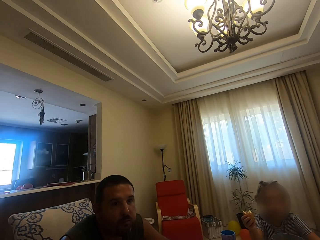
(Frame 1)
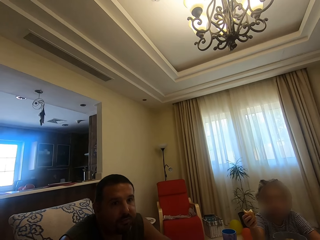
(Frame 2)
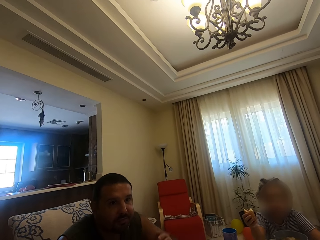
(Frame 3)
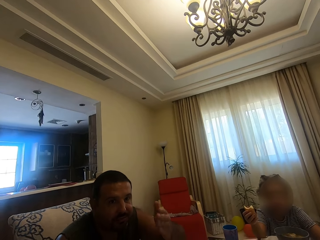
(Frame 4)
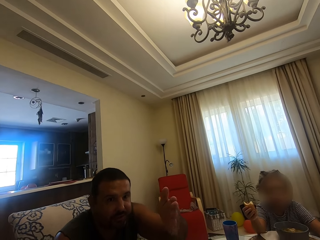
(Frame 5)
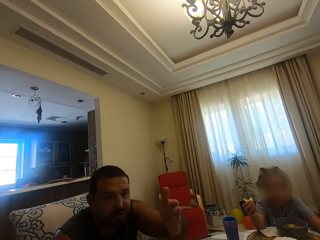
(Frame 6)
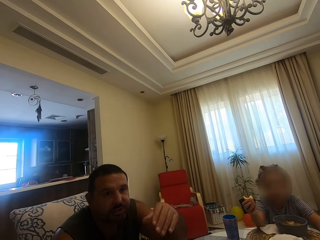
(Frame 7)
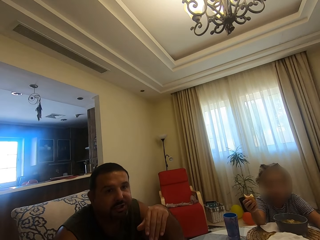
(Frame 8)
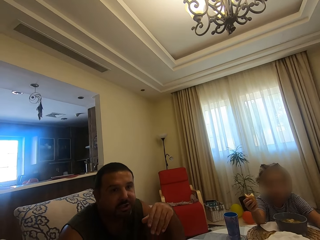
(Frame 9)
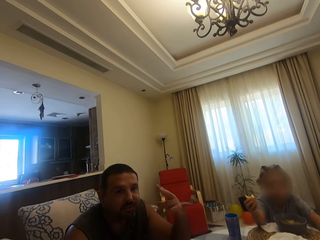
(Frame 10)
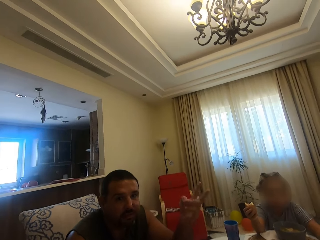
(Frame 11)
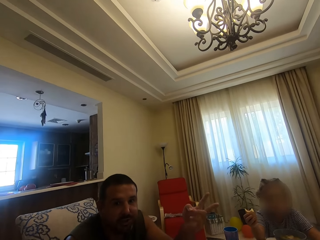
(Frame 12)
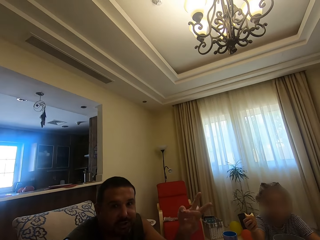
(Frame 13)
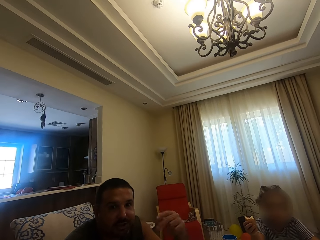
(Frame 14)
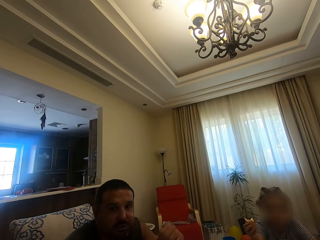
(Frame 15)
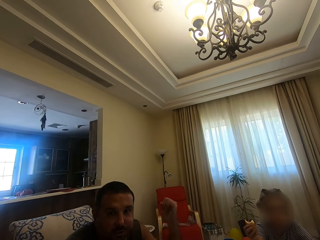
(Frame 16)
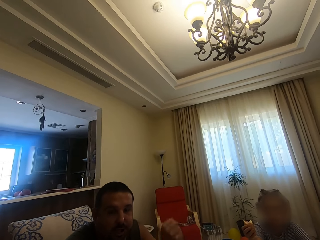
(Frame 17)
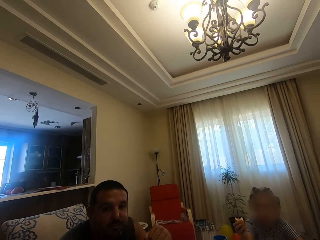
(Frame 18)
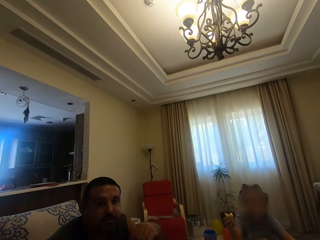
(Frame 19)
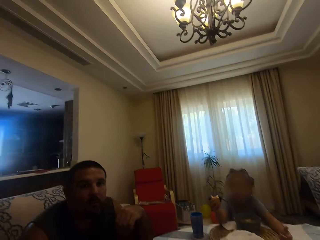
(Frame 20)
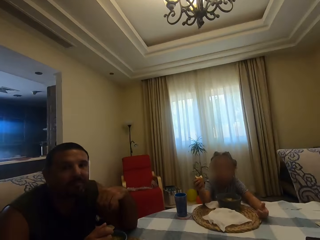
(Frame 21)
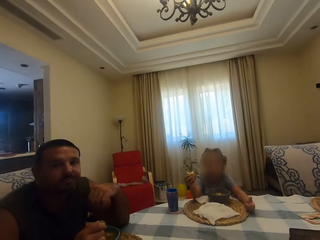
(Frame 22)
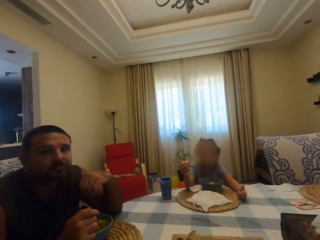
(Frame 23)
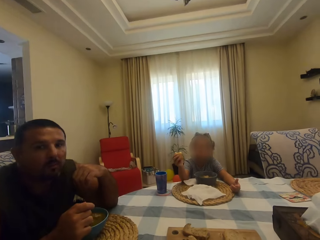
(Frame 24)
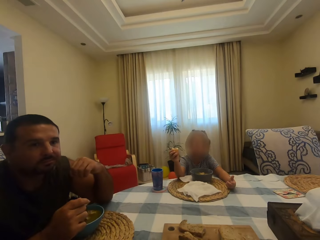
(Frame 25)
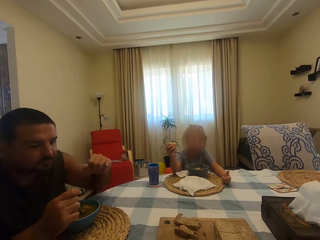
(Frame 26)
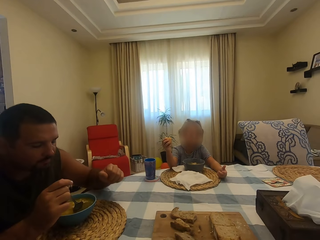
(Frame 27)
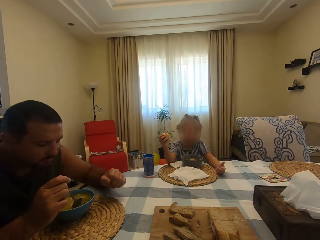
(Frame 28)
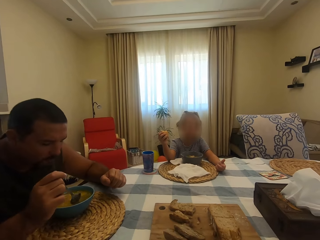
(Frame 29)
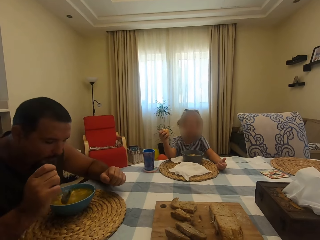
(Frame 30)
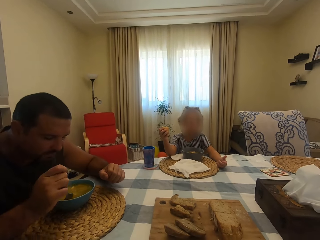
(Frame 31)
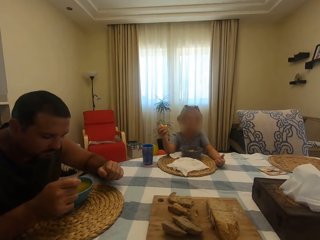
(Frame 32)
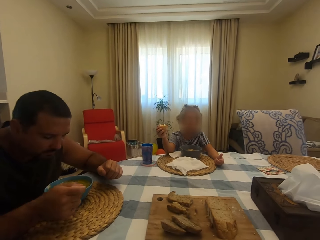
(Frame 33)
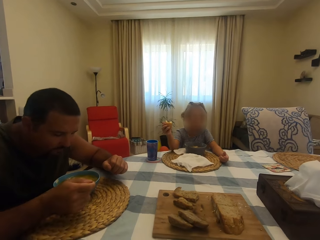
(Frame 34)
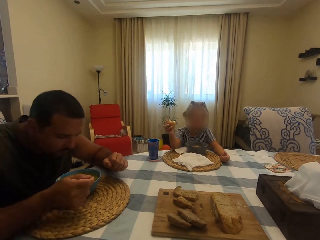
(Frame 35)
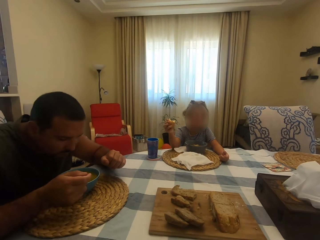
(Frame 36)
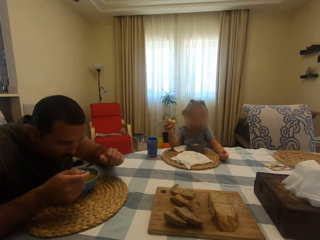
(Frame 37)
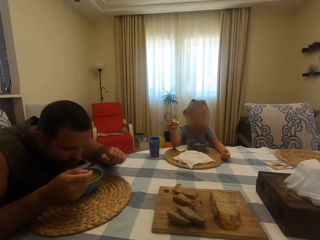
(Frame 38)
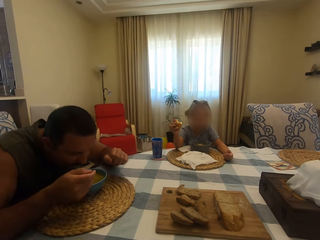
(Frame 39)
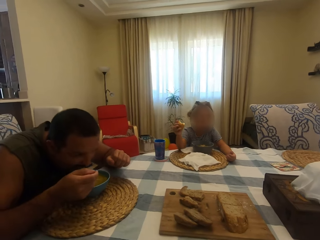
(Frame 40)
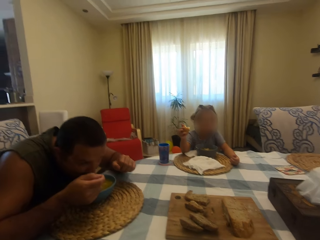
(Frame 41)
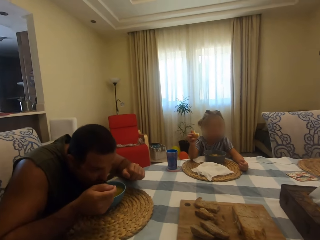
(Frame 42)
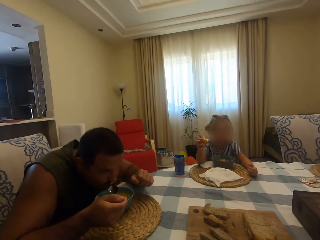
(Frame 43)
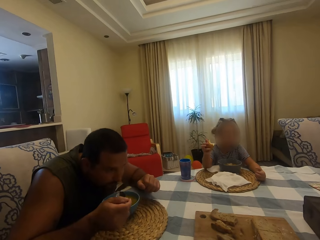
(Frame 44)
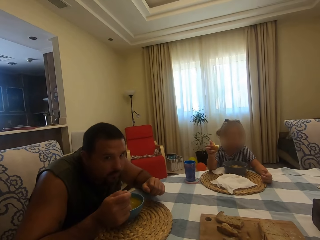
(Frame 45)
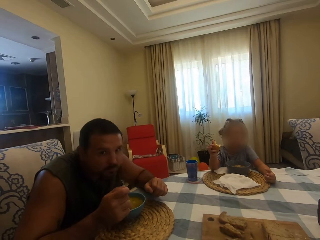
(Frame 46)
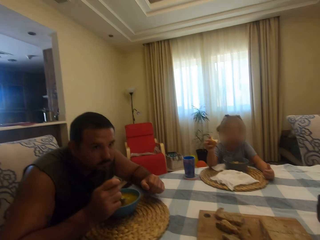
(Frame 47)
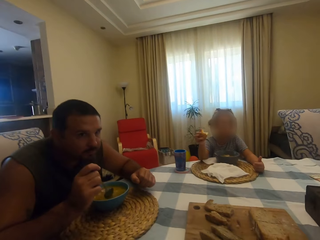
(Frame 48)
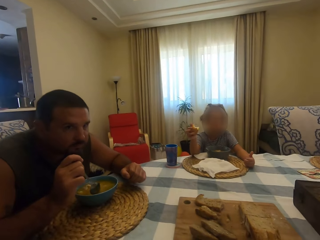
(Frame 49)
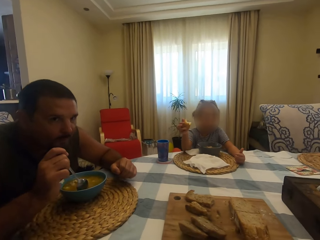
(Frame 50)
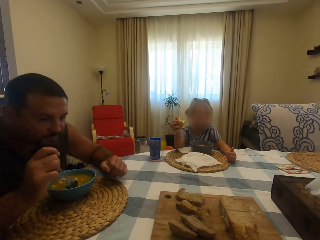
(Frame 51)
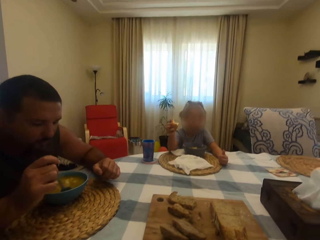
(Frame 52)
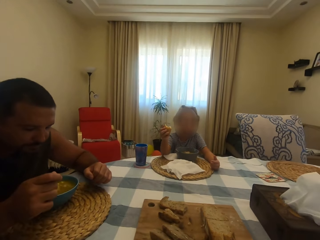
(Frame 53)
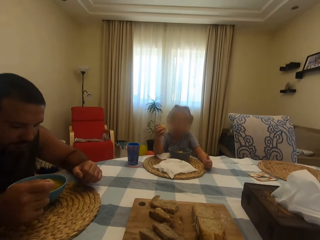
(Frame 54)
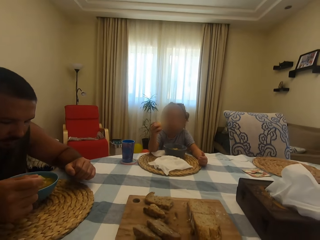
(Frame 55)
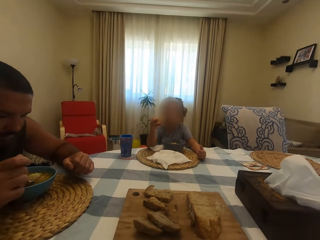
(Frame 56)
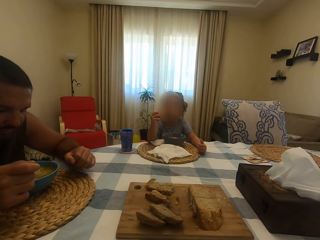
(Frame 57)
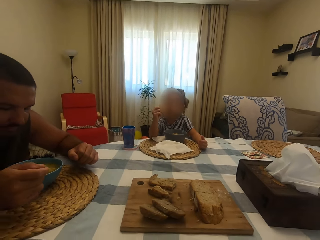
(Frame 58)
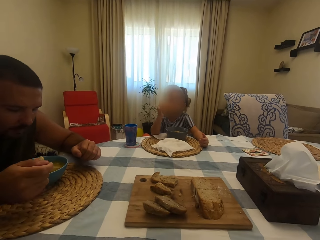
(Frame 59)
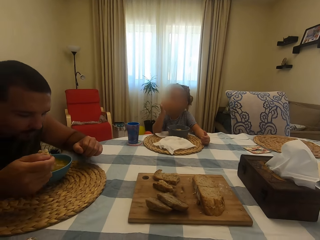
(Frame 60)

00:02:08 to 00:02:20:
A man uses gestures. The man scoops soup with a spoon in a bowl and eats. The man puts the soup in his mouth with the spoon and chews his food. The man scoops meat with the spoon in the bowl.

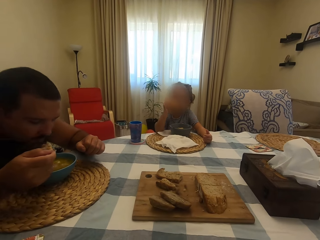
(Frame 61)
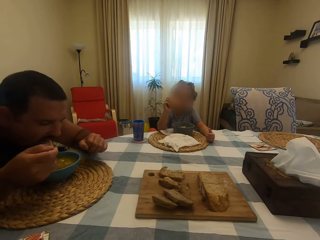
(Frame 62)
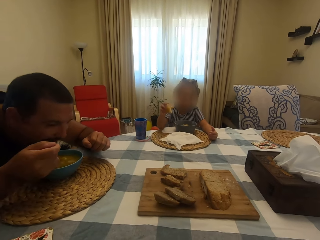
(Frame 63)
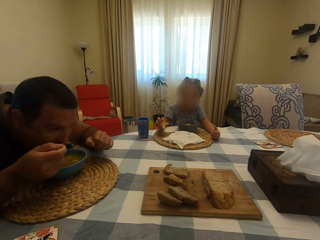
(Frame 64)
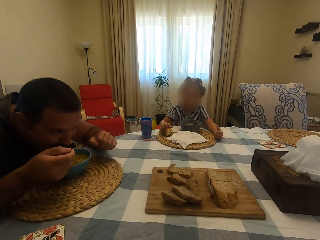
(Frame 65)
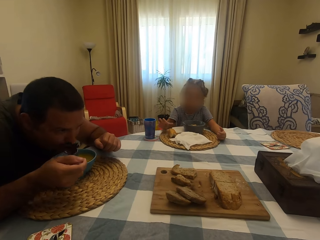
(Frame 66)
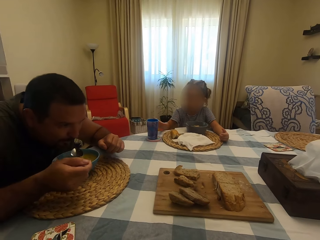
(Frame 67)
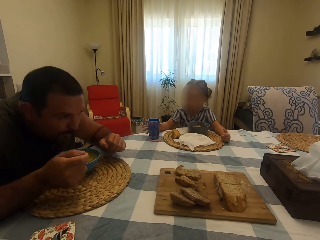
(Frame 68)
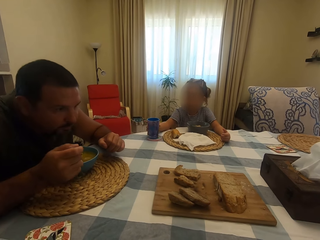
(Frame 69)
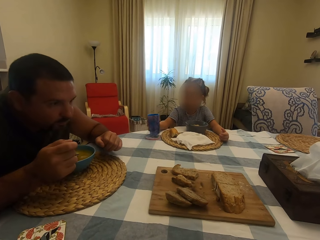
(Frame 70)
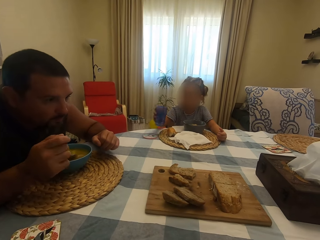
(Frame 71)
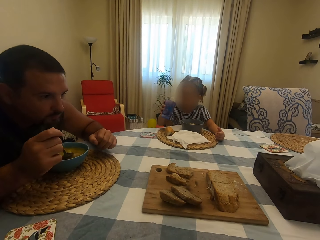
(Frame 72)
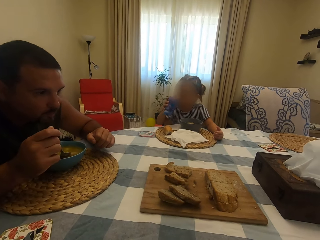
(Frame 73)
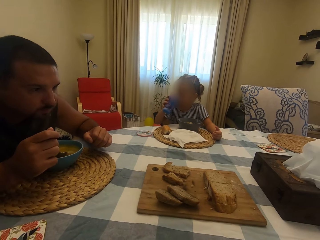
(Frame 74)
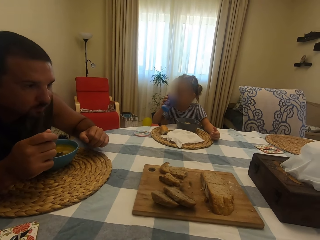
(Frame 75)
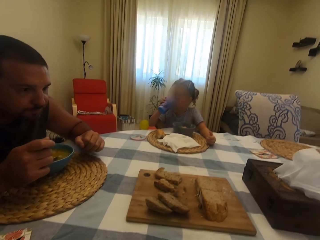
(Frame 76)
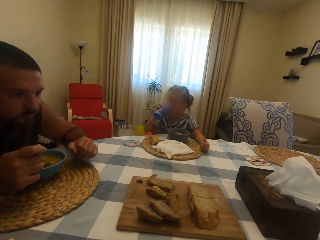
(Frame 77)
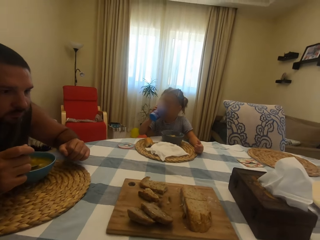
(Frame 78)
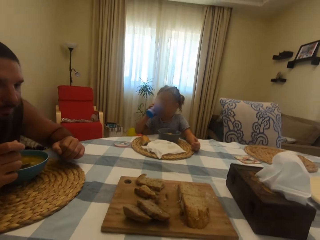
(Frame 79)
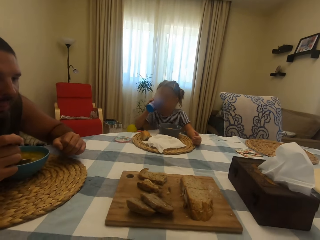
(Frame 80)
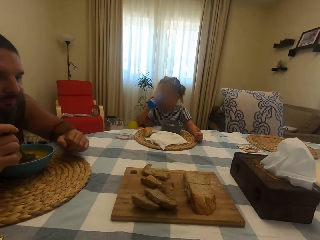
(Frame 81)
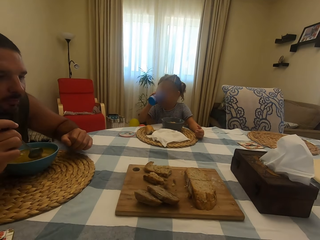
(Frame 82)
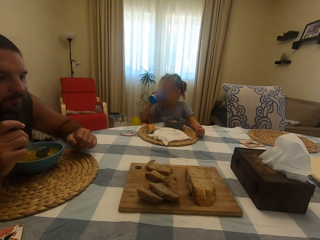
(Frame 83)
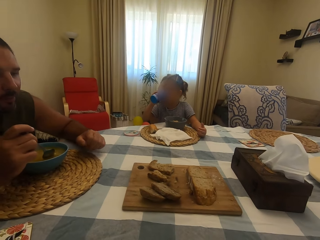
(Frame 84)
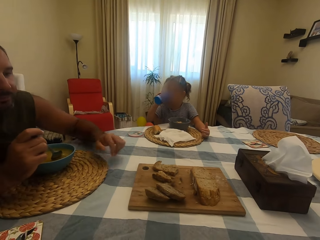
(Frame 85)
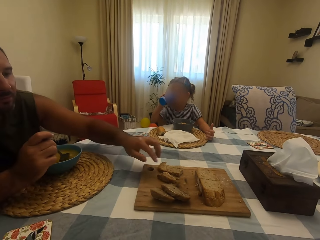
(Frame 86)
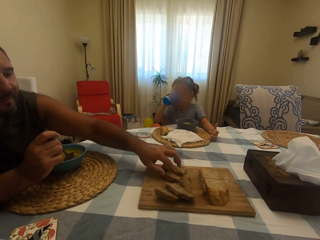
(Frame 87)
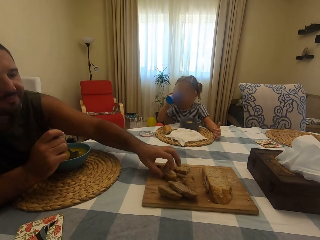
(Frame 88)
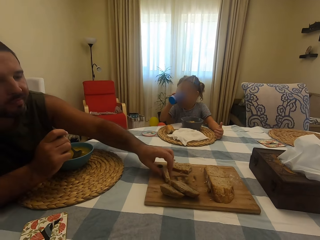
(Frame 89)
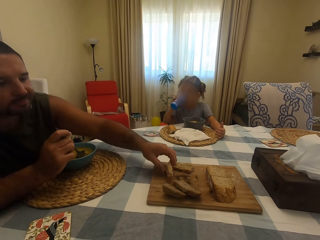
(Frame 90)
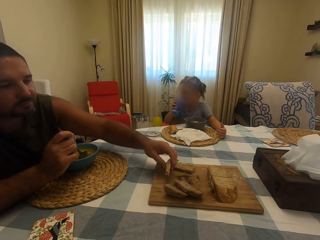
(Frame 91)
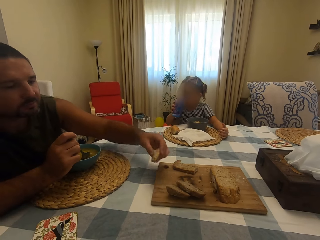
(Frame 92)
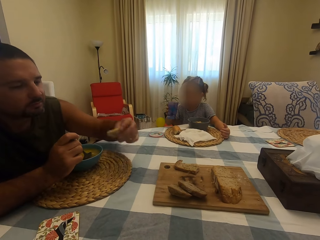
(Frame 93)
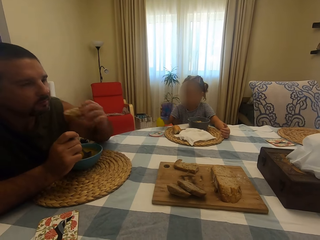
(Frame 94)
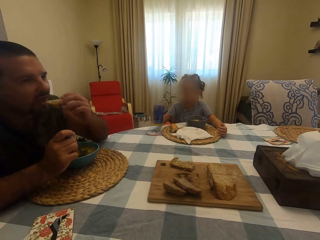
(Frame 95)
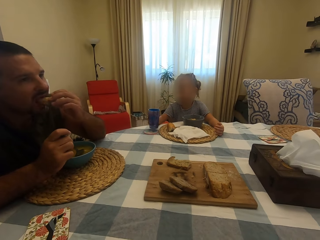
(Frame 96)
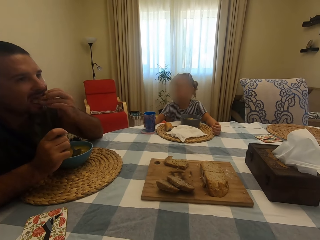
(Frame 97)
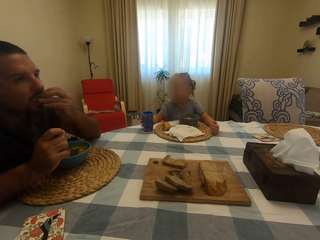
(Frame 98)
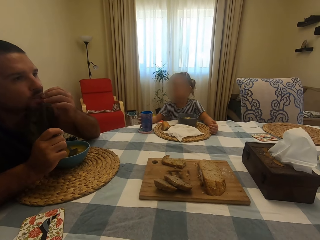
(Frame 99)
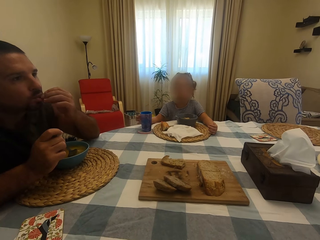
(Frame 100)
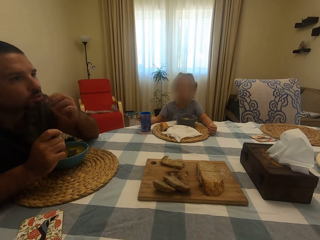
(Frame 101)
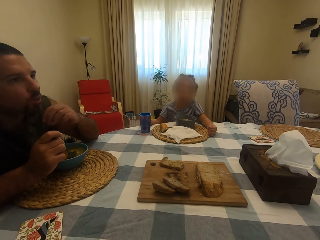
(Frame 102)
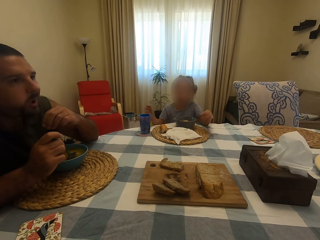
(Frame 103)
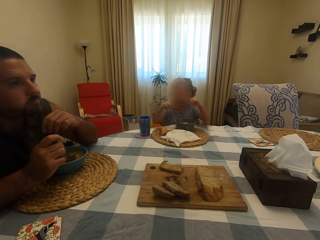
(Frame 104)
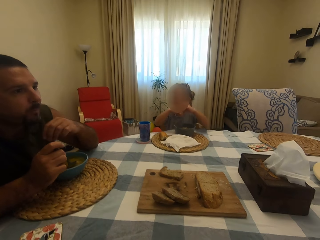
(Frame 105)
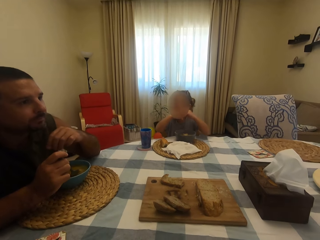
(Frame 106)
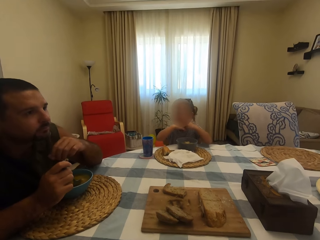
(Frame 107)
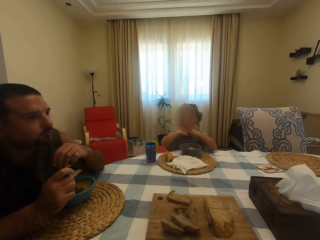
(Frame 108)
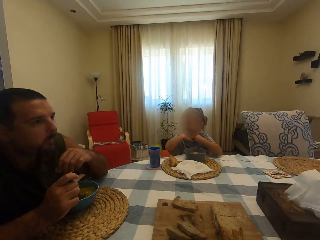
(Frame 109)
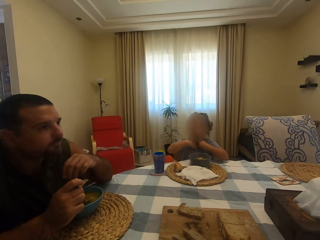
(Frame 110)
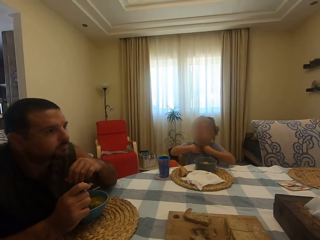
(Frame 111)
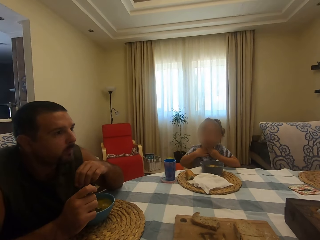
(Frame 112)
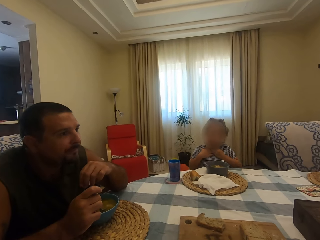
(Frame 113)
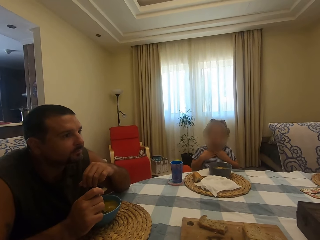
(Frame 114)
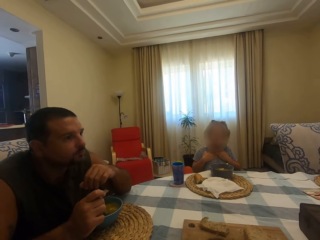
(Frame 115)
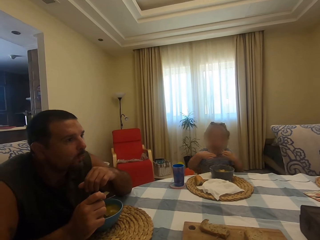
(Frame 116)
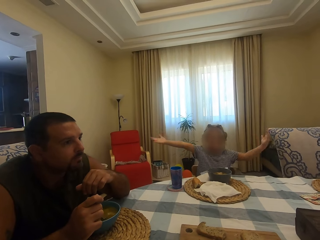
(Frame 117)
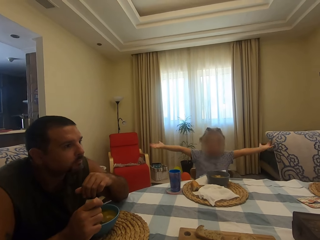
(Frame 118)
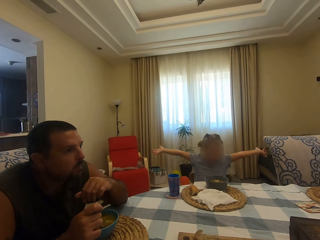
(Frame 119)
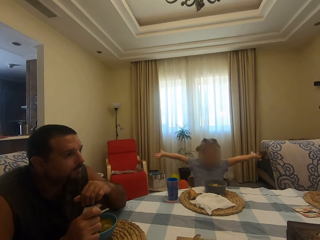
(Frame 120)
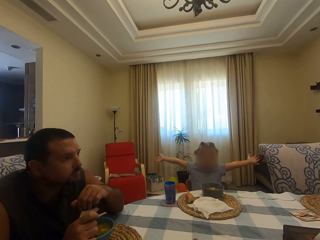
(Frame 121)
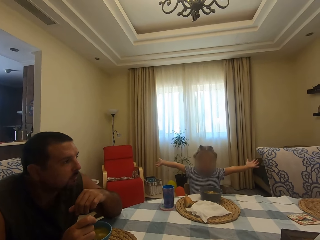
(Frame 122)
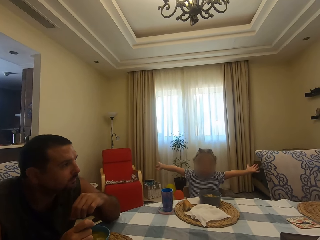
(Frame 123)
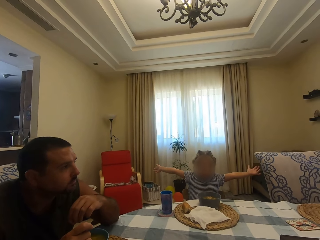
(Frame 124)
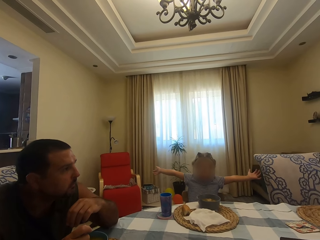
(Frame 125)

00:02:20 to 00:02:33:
A girl bites something. A man puts meat in his mouth with a spoon. The girl puts something on the table mat. The girl picks up a glass on the table. The man chews his food. The girl drinks water with the glass. The man picks up bread on the board on the table. The man eats and bites something. The girl puts the glass on the table. The girl moves hands around. The man chews his food. The man dialogues with the girl. The girl touches her chest and spreads hands.
